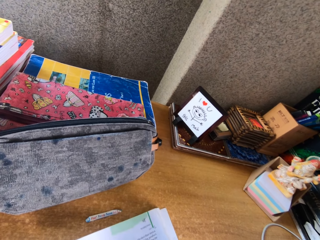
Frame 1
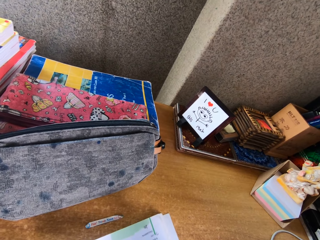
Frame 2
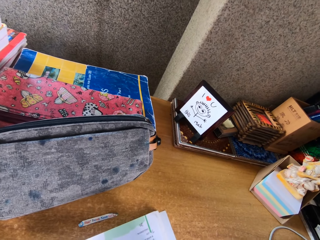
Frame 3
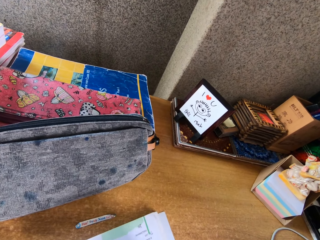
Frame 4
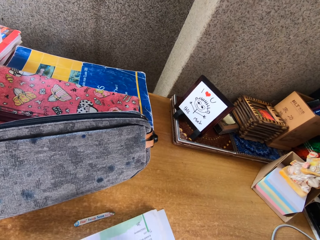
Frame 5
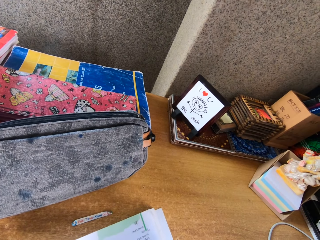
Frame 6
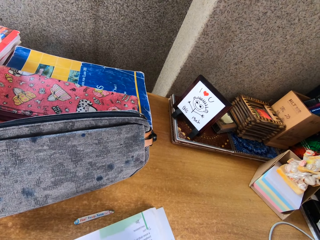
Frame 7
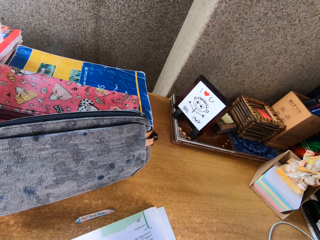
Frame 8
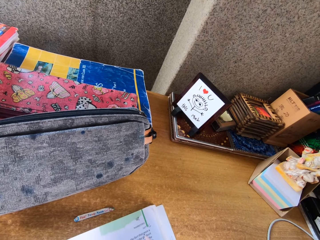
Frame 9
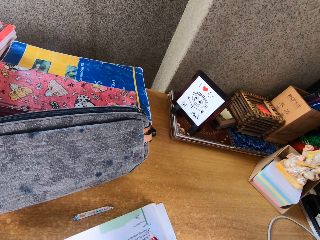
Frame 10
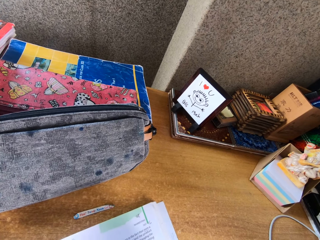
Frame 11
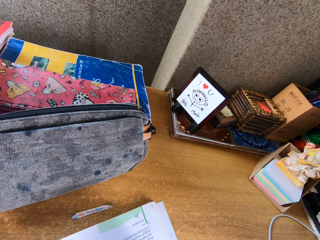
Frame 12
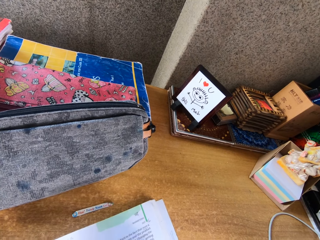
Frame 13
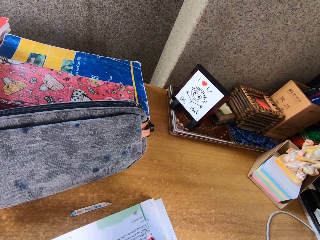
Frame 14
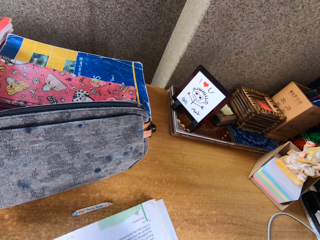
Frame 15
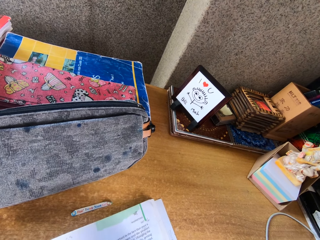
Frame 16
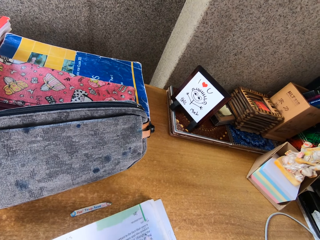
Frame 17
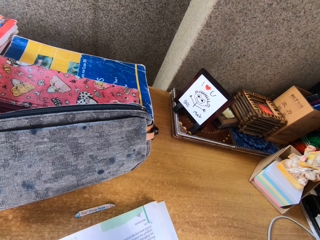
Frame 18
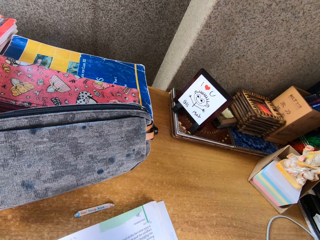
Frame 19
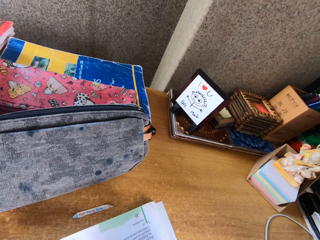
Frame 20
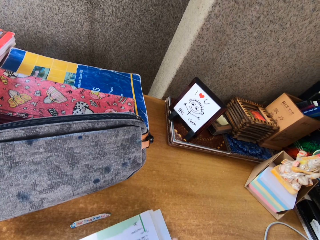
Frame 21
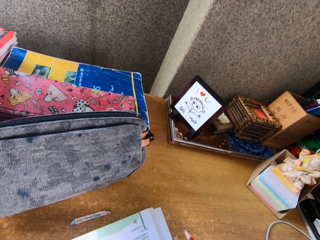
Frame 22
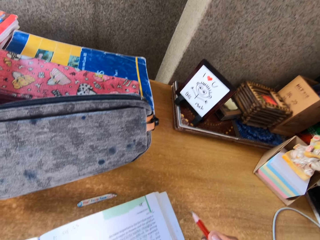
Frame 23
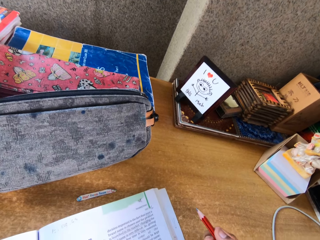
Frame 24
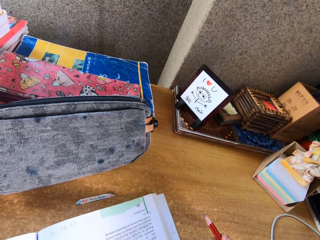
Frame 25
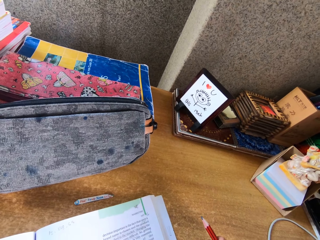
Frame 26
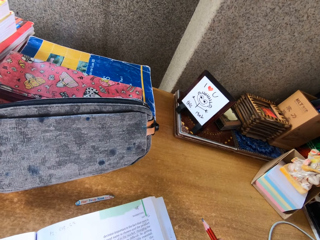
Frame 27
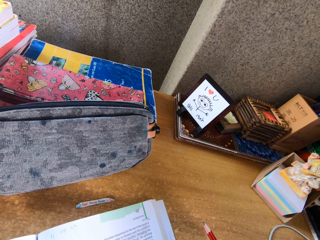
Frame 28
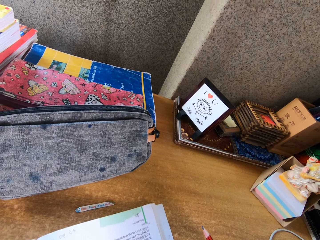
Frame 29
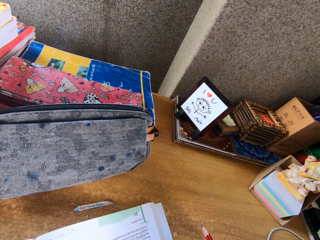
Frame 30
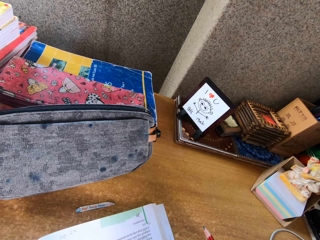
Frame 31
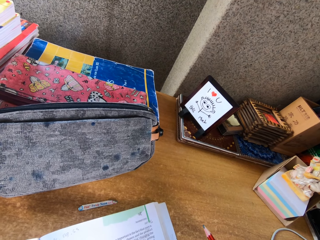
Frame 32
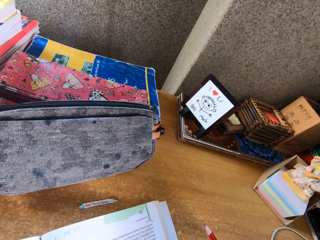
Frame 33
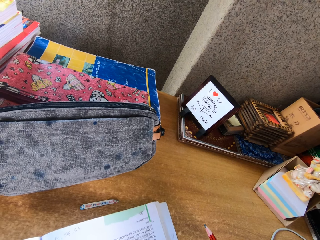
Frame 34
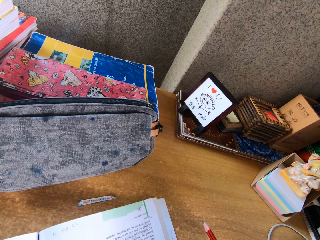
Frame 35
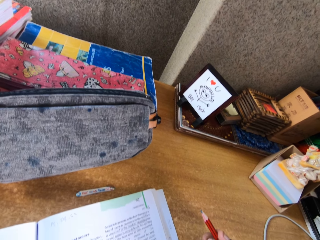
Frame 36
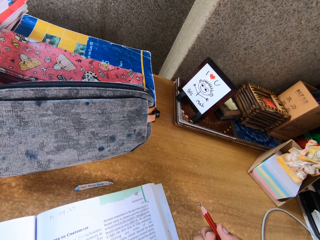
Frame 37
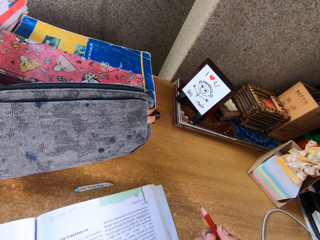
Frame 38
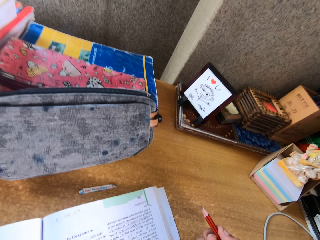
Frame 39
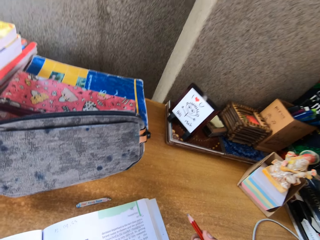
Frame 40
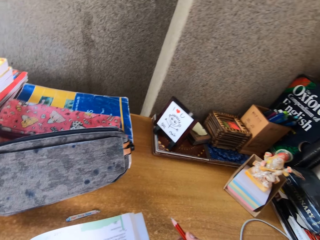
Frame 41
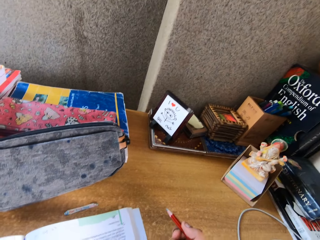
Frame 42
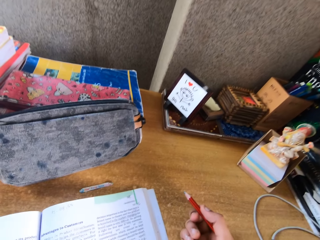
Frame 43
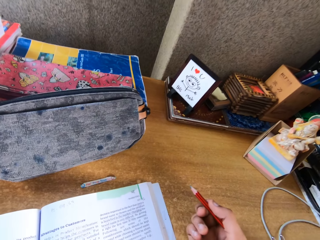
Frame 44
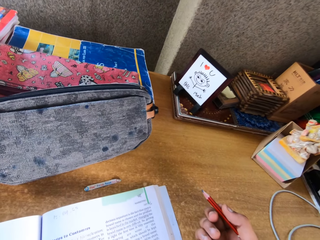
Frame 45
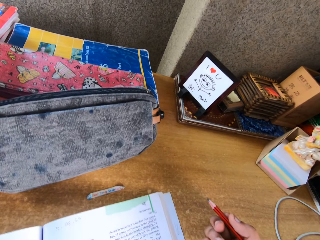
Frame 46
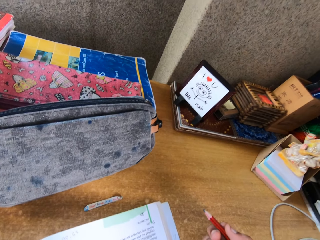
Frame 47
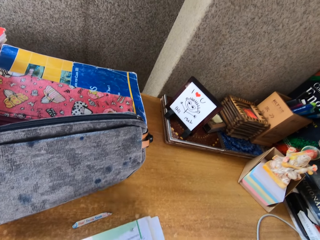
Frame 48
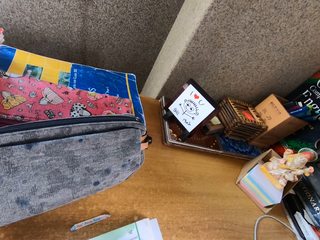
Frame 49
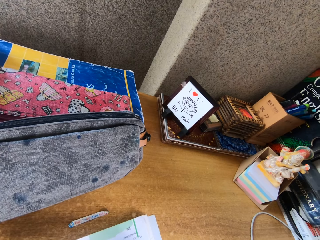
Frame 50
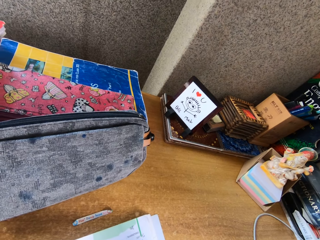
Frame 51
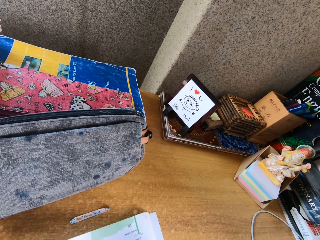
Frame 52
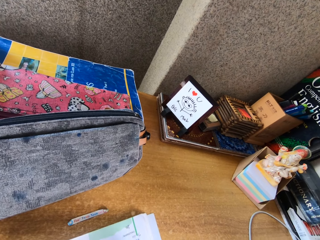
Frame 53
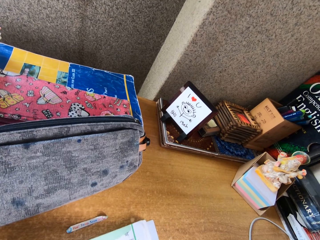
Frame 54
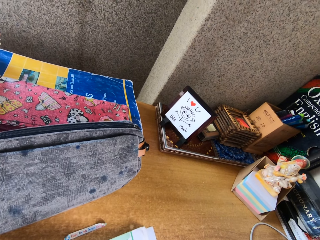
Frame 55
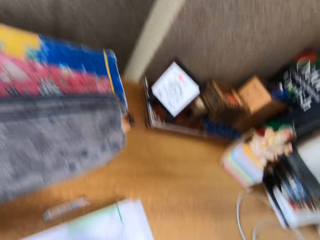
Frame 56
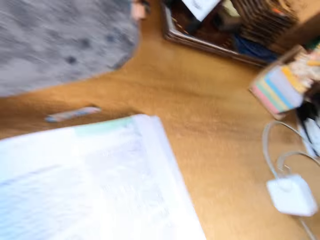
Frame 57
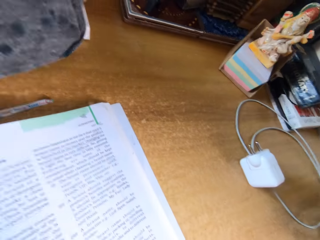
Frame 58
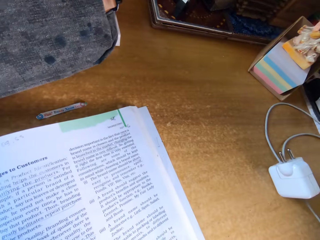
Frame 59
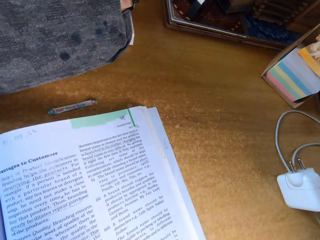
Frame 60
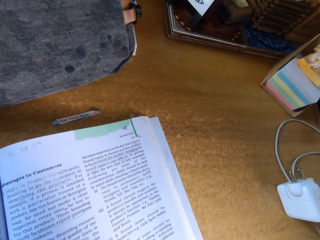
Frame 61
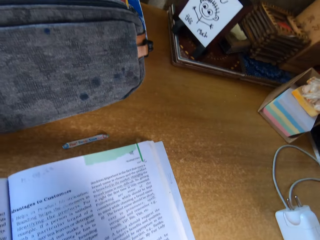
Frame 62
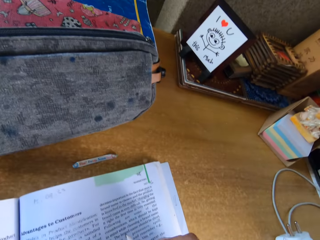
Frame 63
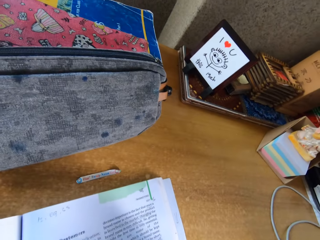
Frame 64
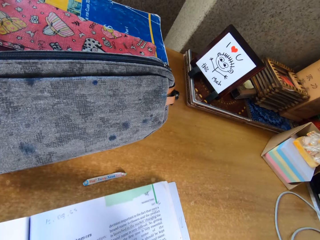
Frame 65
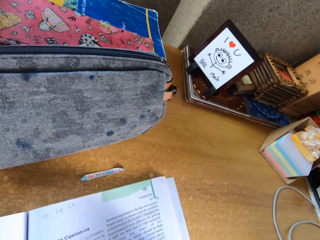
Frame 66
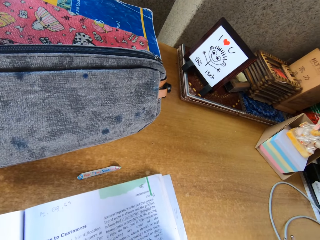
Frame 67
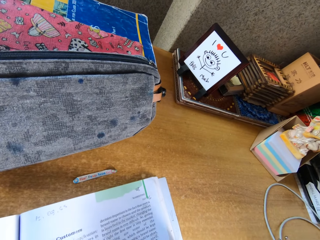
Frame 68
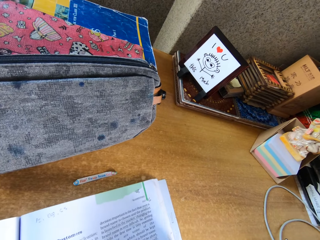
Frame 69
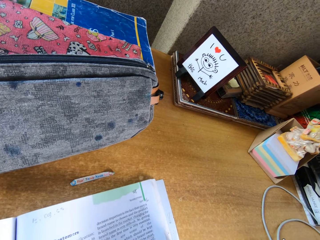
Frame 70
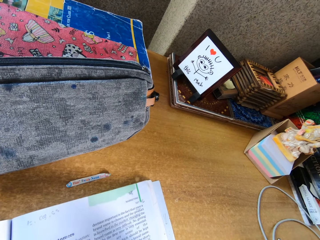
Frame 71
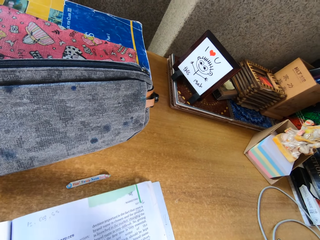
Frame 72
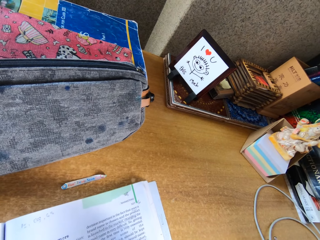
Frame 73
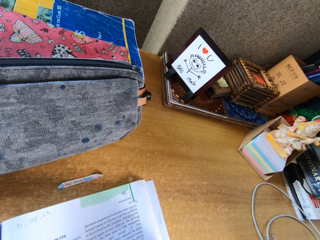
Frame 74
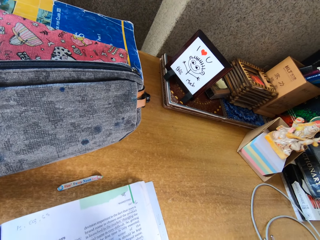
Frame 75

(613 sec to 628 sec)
The camera wearer marks sentences in the book with a pencil. They stare at the book, hold the pencil, and converse with a woman. They sneeze. They mark sentences in the book with the pencil. They stare at the book.

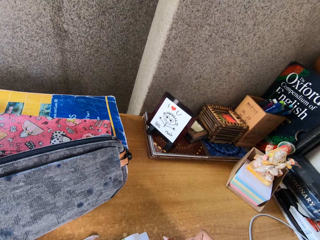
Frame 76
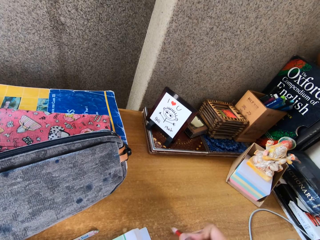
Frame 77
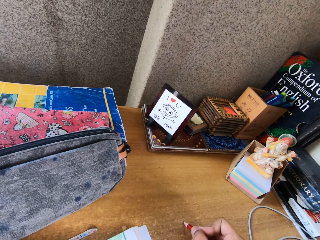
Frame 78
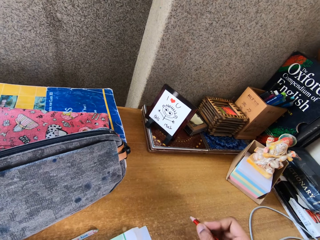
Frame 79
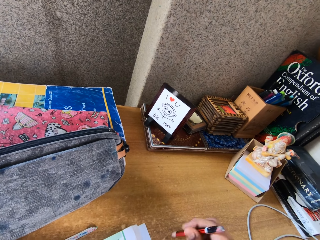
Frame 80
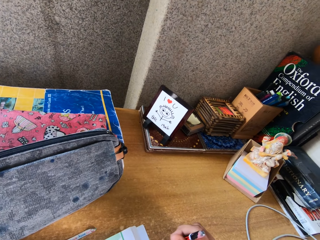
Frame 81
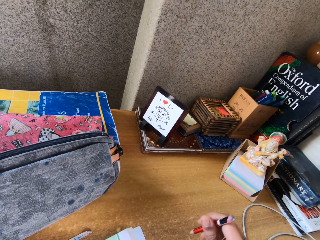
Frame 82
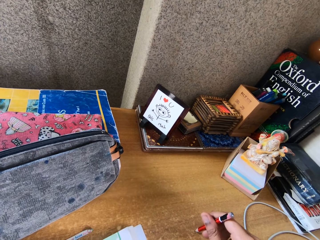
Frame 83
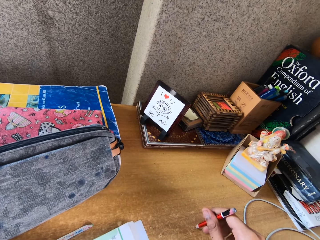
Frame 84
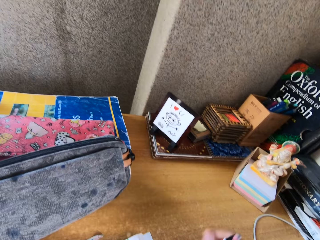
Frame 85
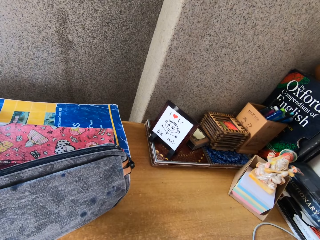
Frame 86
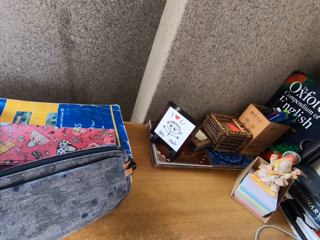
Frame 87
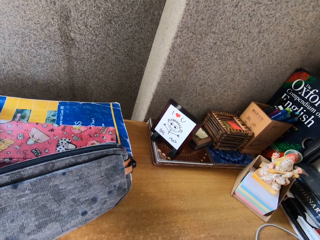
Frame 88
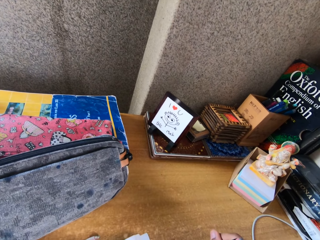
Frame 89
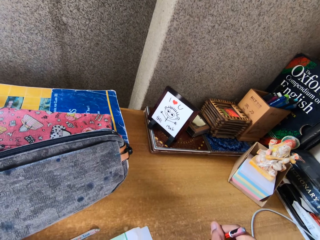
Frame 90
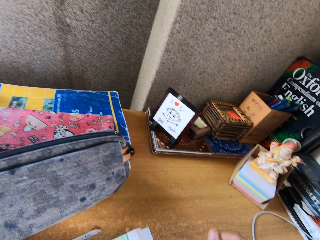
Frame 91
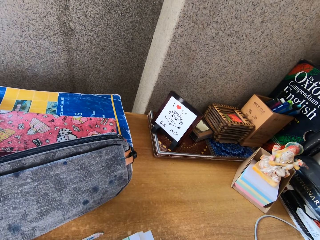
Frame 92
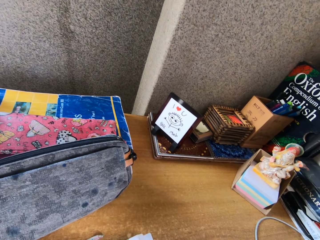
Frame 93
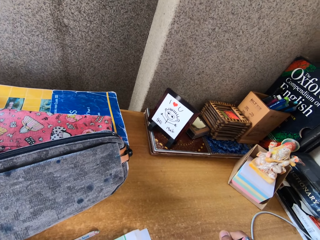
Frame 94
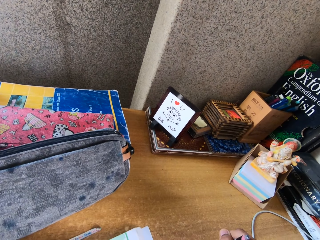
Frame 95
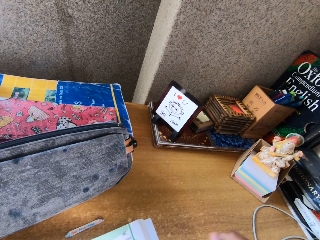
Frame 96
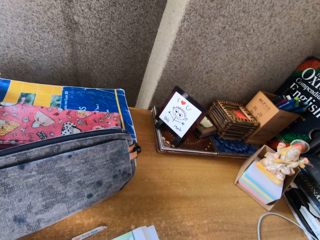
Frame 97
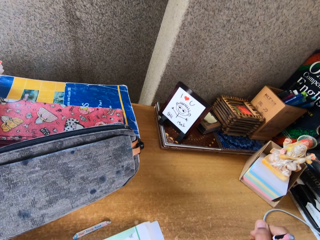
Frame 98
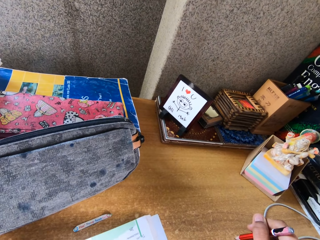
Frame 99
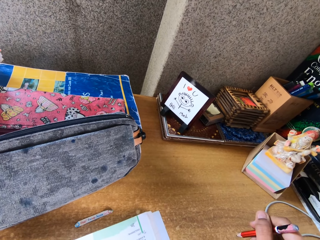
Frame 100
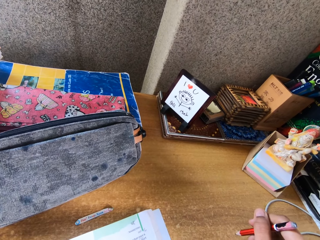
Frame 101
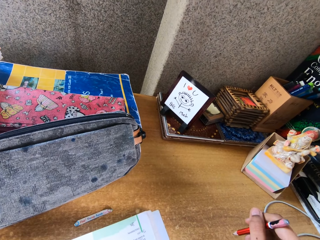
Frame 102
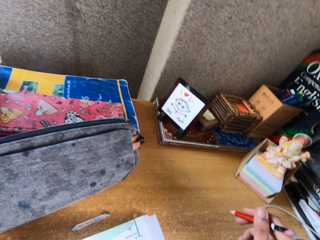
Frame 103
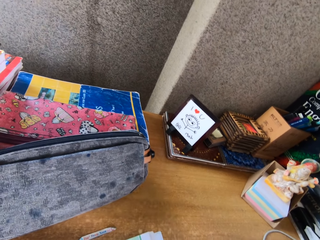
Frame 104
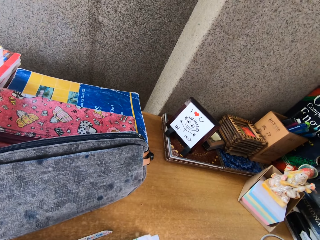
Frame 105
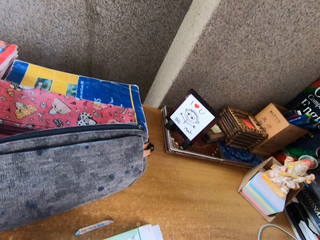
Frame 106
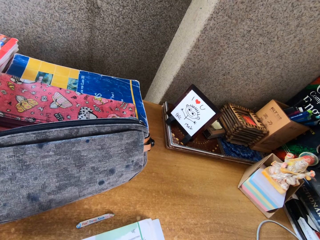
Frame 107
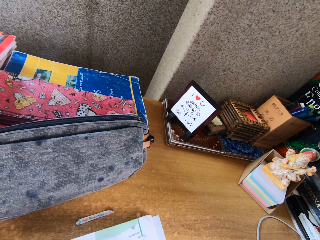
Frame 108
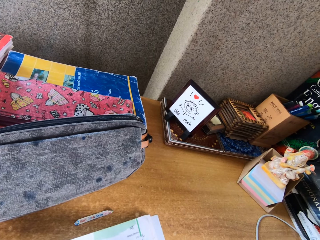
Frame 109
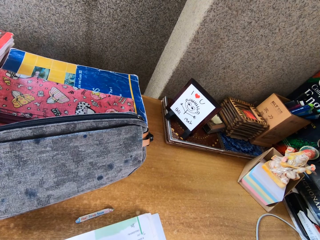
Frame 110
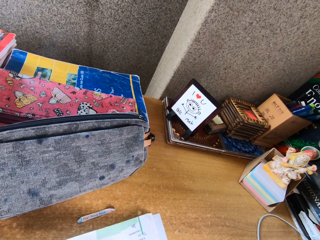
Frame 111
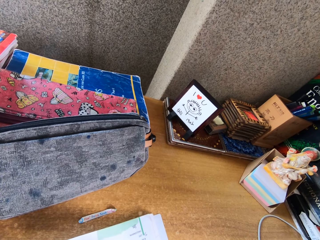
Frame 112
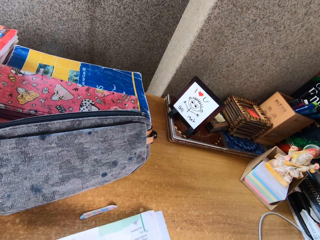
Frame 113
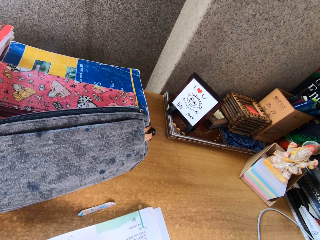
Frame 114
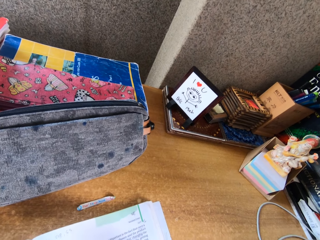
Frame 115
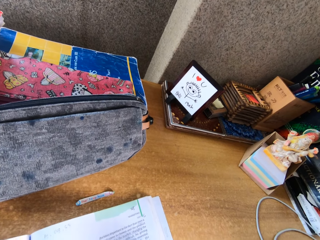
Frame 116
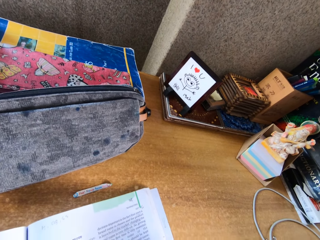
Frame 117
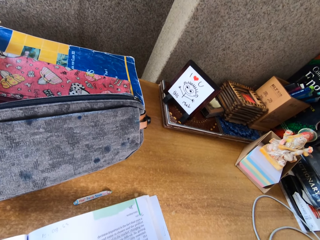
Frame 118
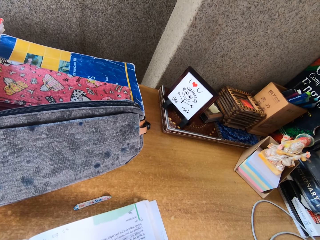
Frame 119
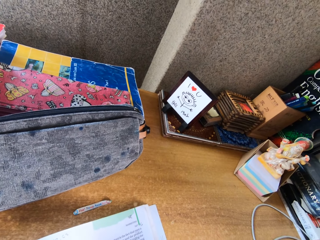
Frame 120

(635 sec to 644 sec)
The camera wearer taps the tip of the pencil on the table. They write on the book with the pencil. They mark sentences in the book with the pencil.
